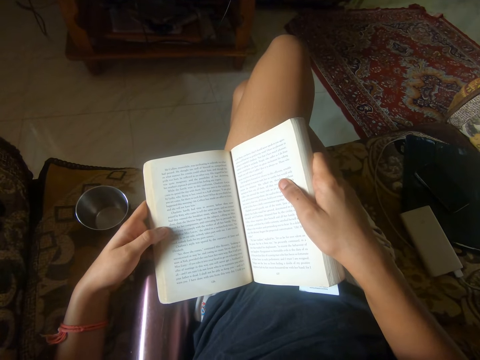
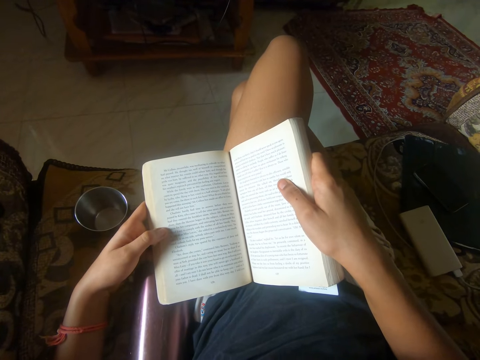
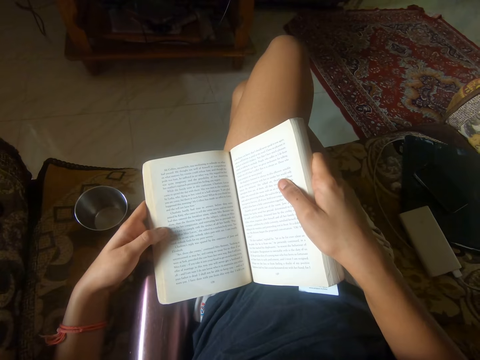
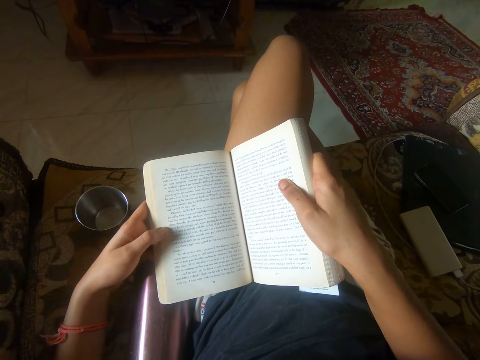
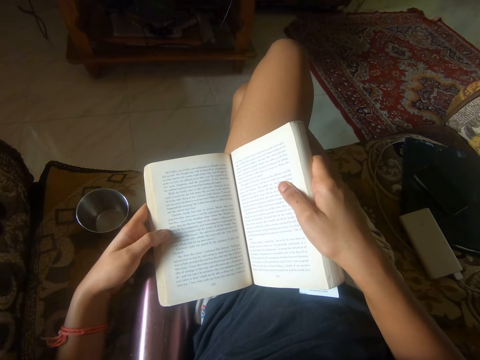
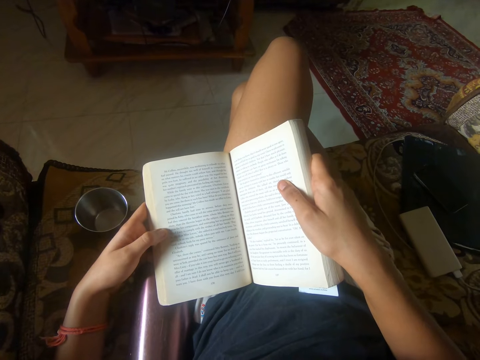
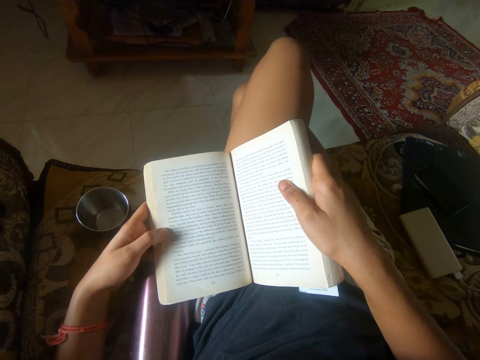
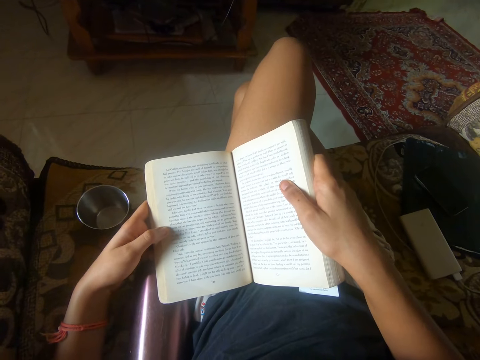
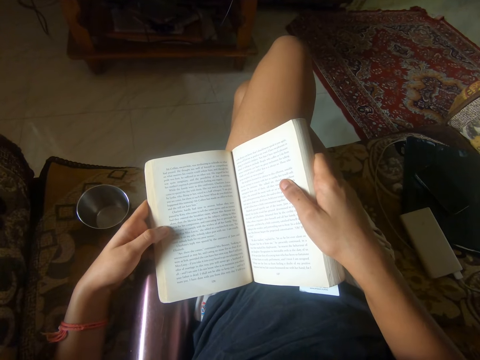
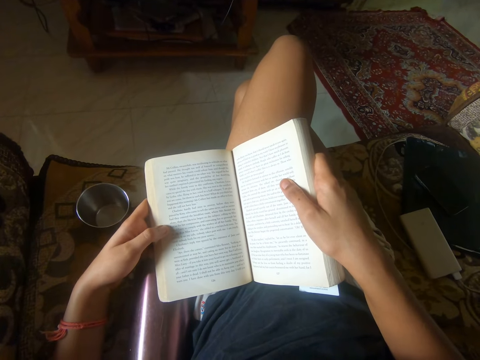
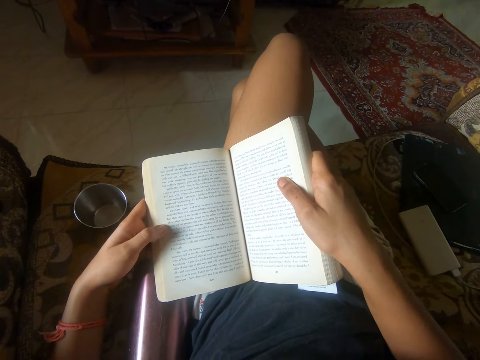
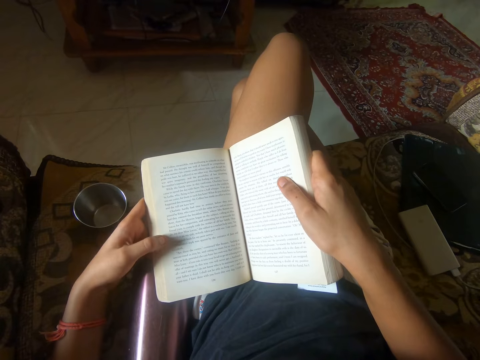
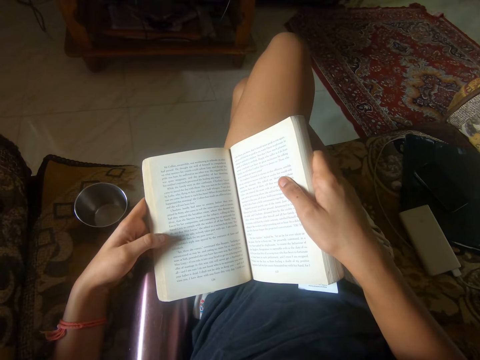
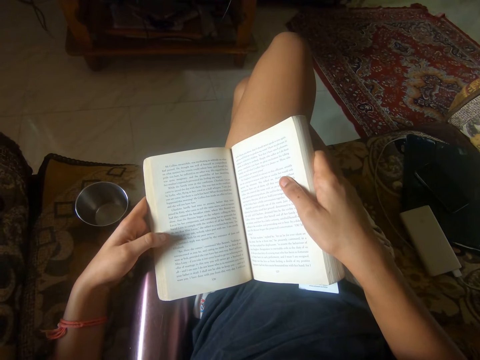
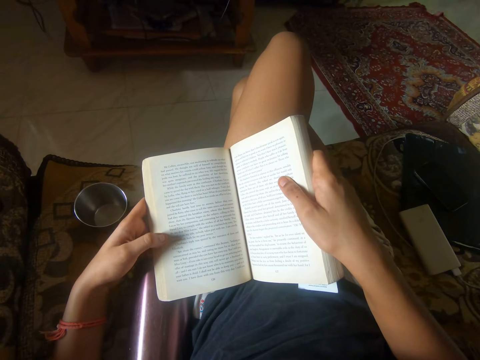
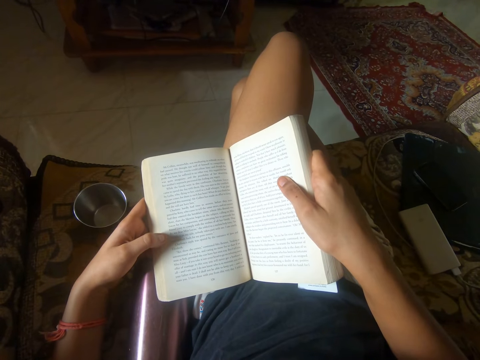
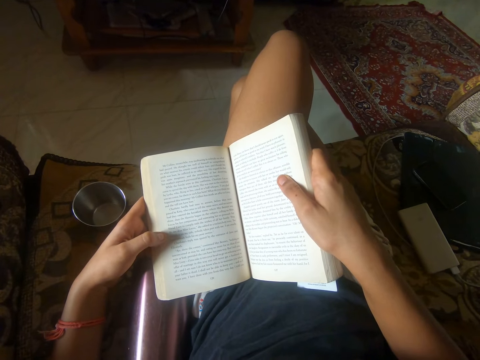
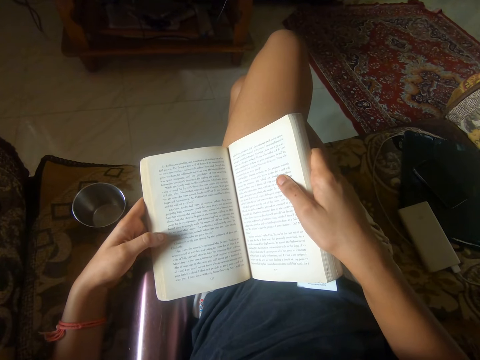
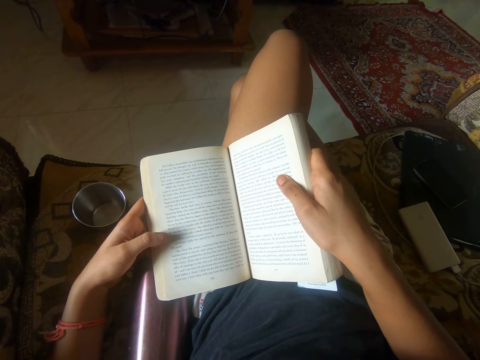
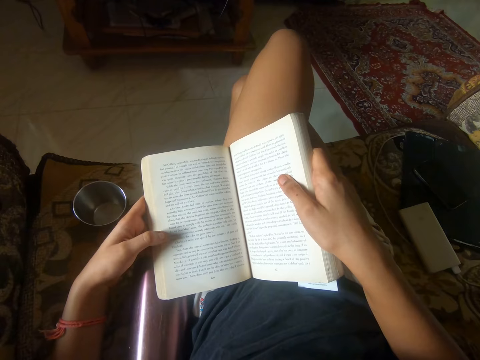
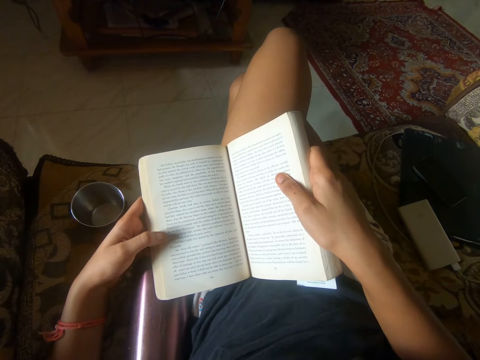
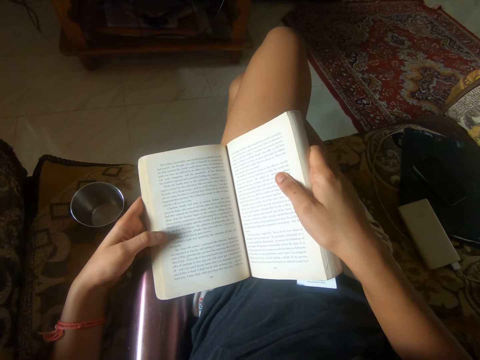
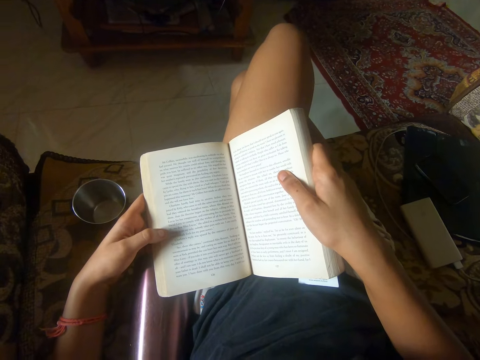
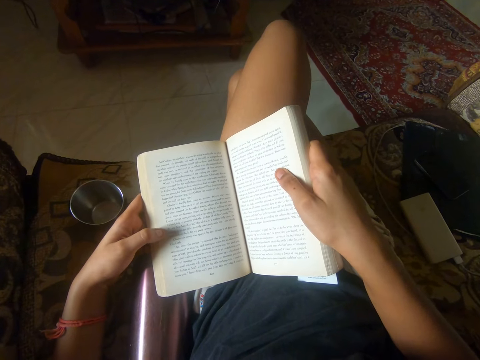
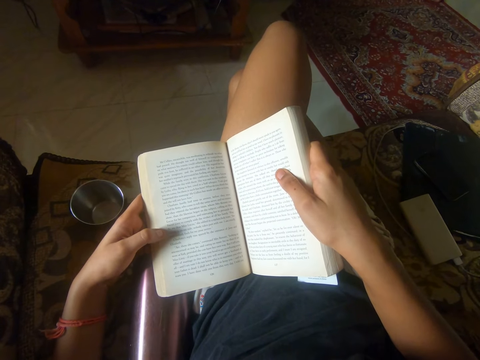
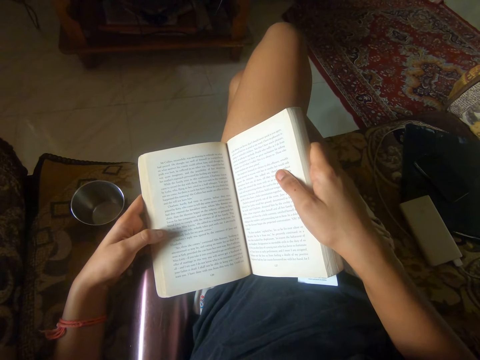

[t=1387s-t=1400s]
The camera wearer moves her thumb. She reads some writings from the book.

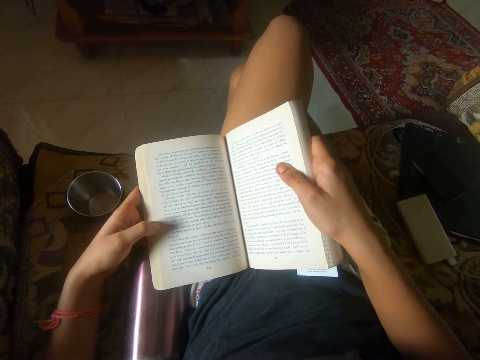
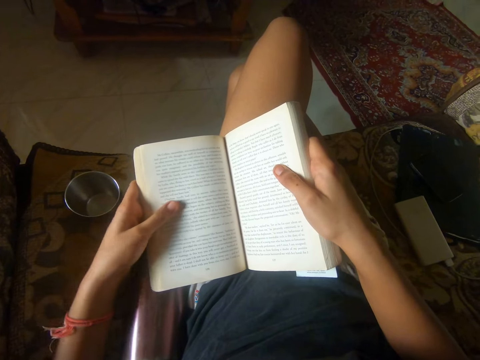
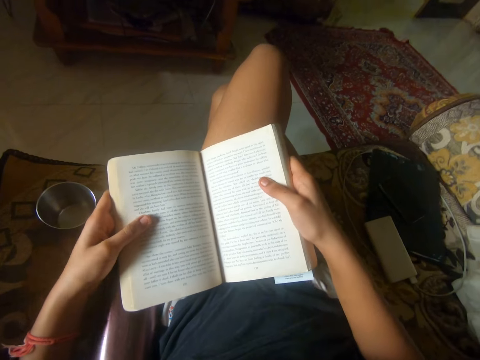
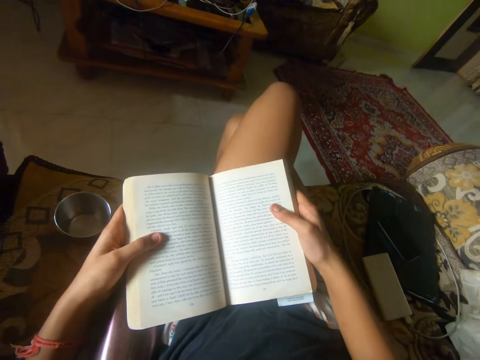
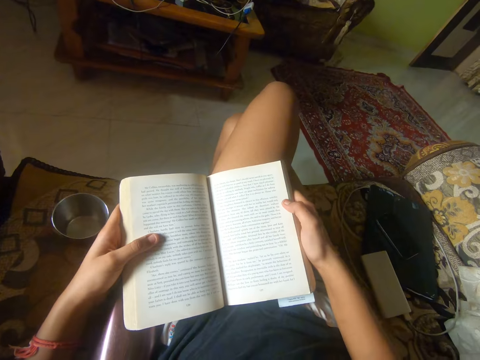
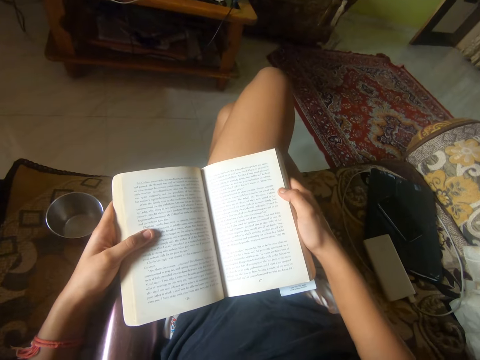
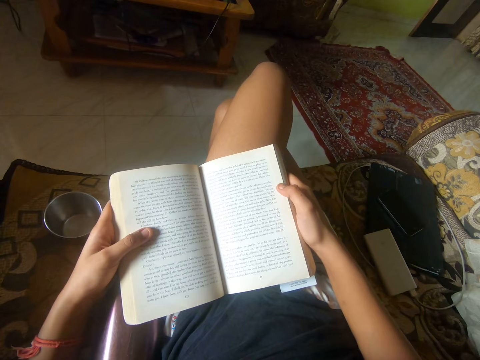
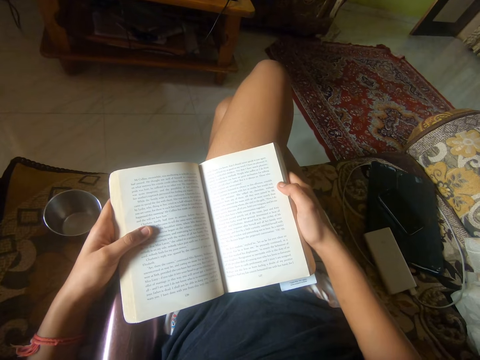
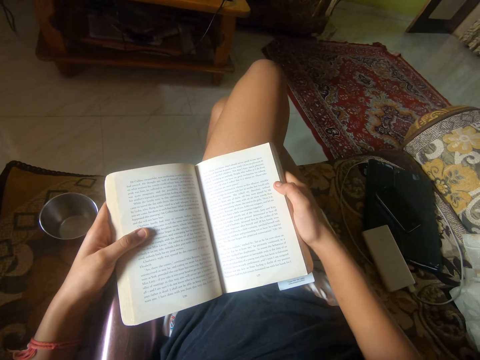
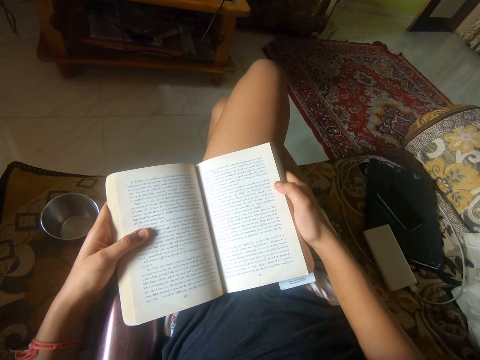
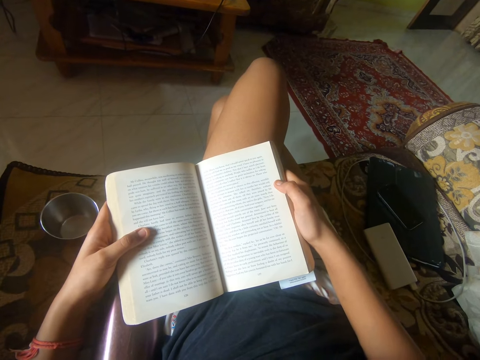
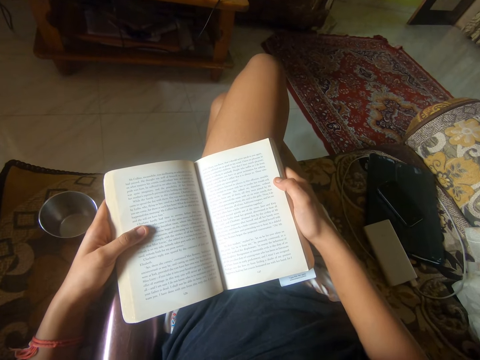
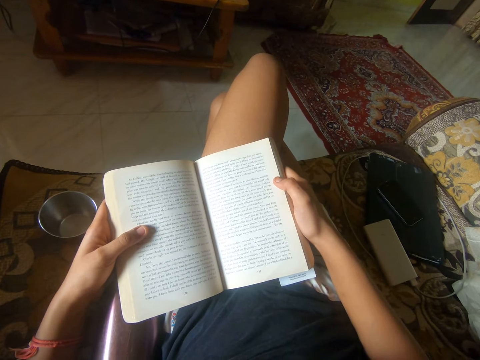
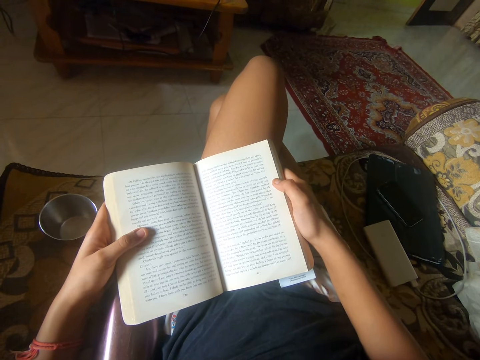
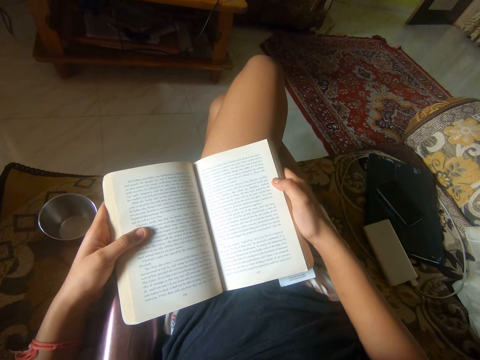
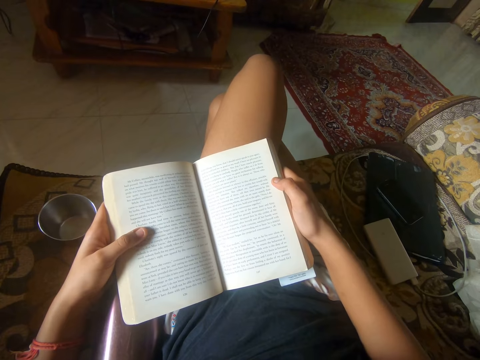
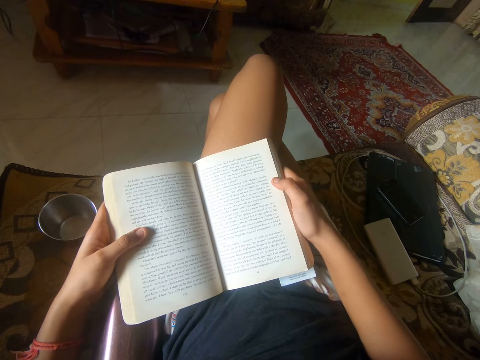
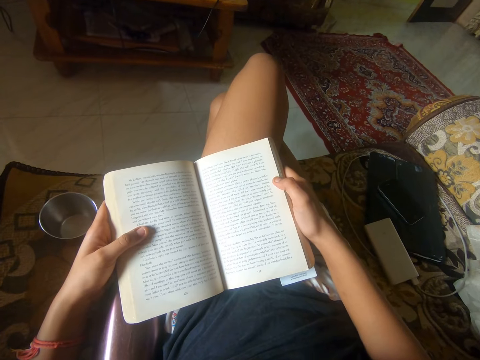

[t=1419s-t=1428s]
The camera wearer settles his hands in a good position. He reads some writings from the book.

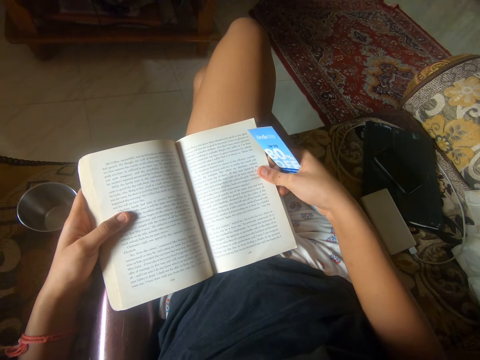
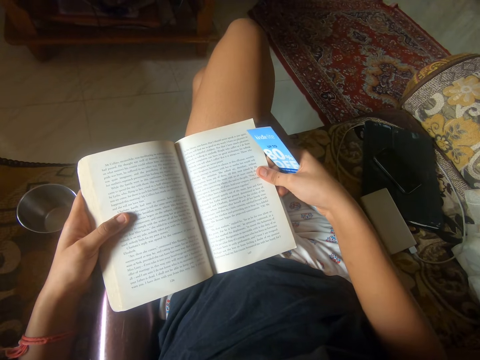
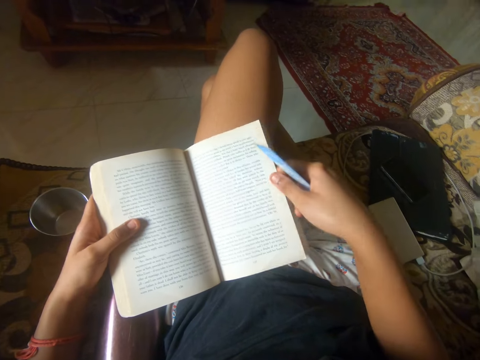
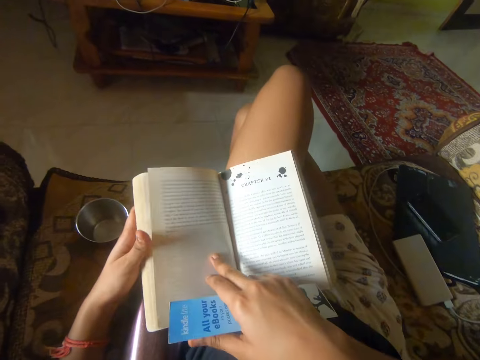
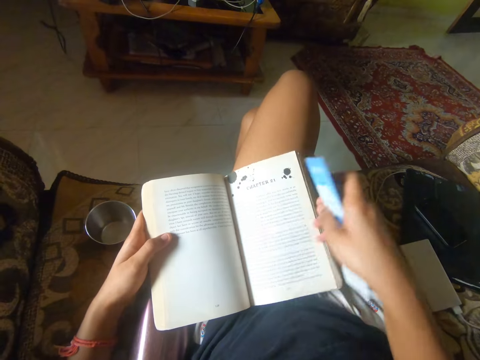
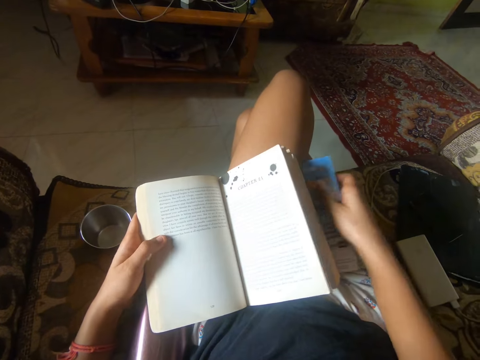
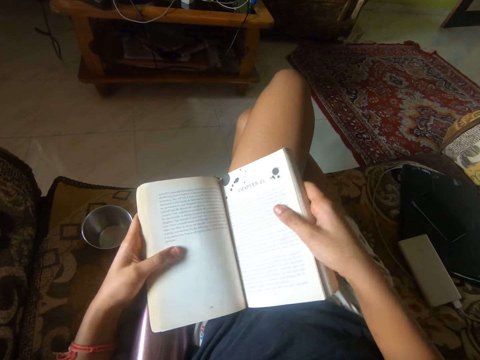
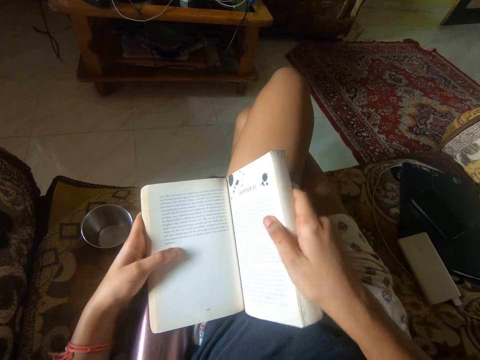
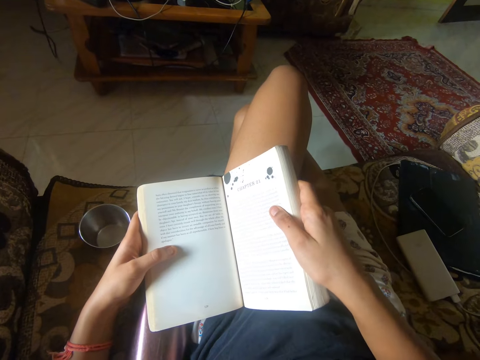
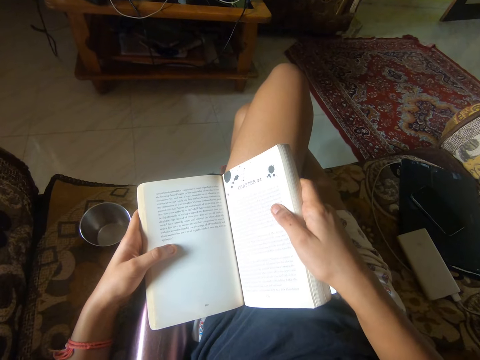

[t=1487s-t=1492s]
The camera wearer turns a page over with her right hand. She reads the book.
